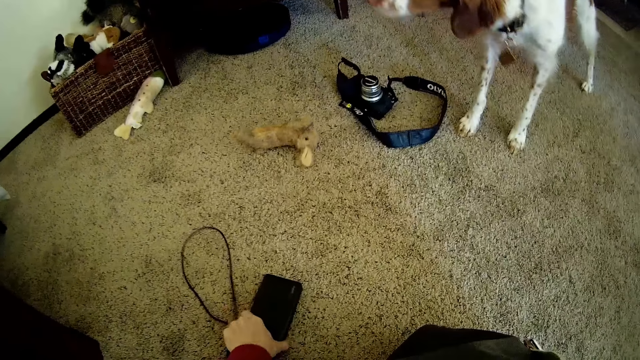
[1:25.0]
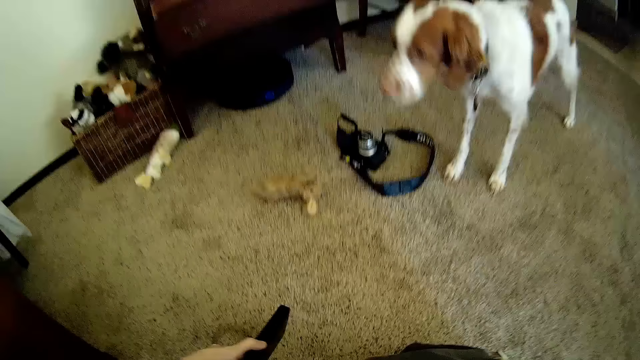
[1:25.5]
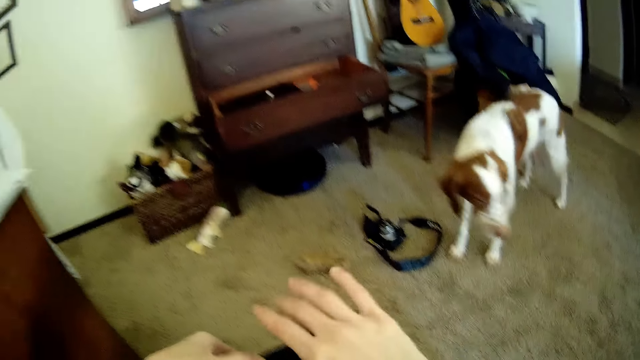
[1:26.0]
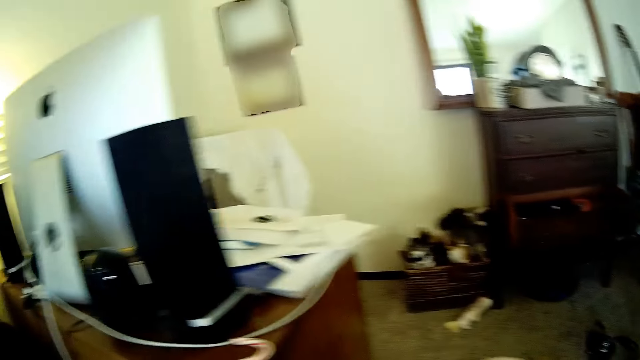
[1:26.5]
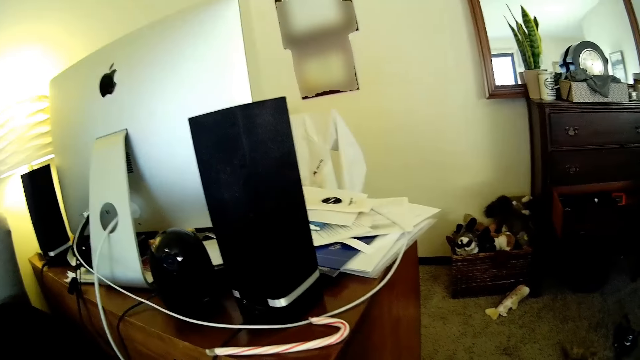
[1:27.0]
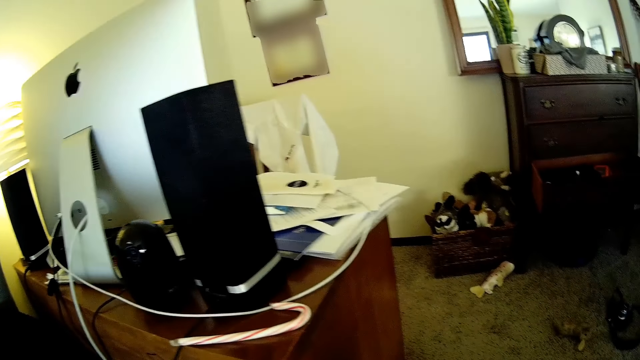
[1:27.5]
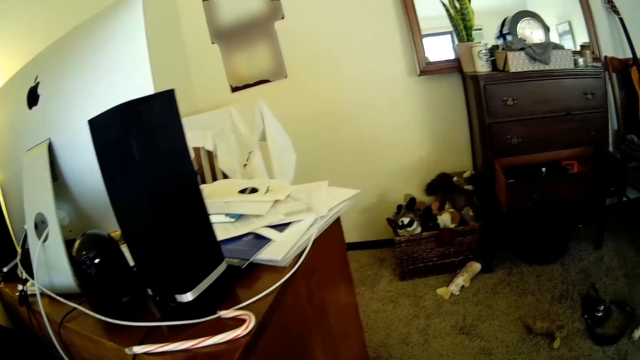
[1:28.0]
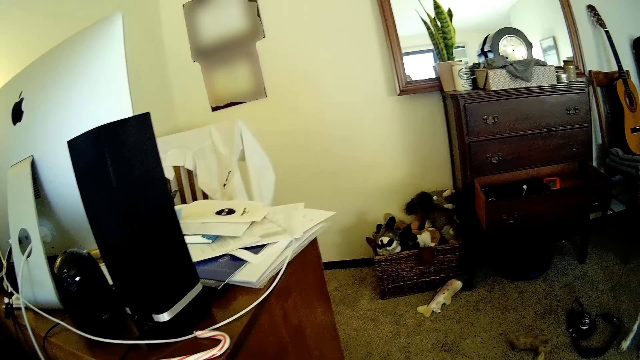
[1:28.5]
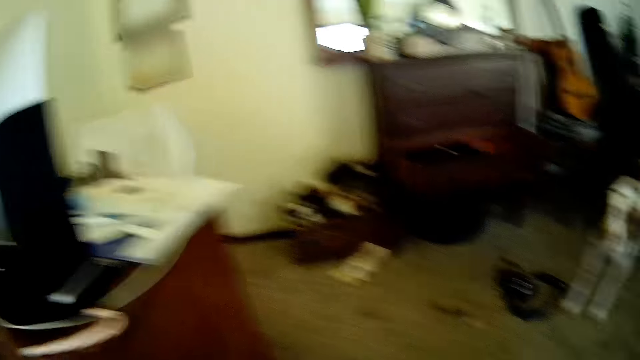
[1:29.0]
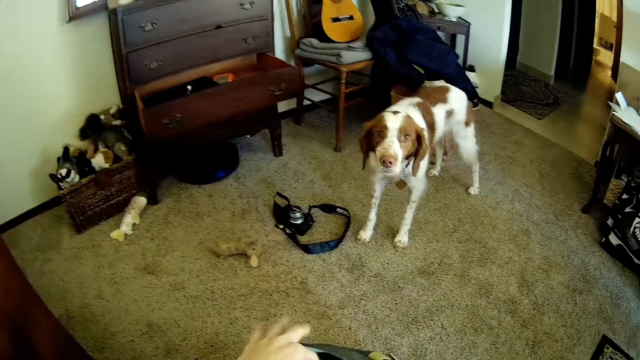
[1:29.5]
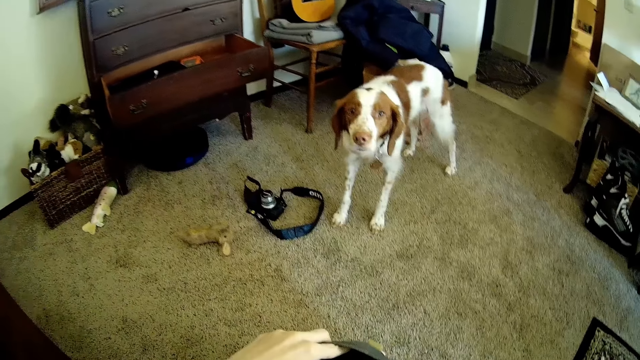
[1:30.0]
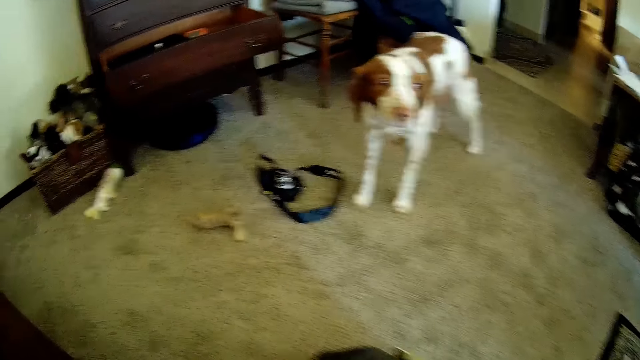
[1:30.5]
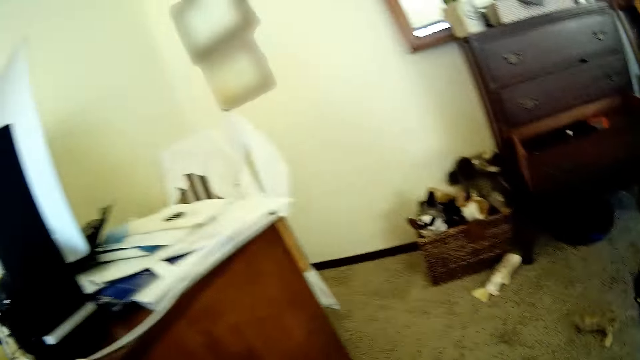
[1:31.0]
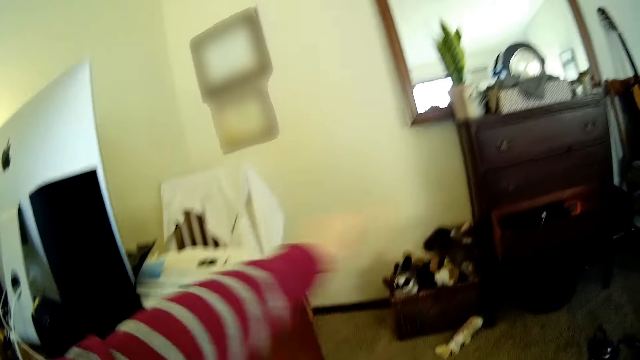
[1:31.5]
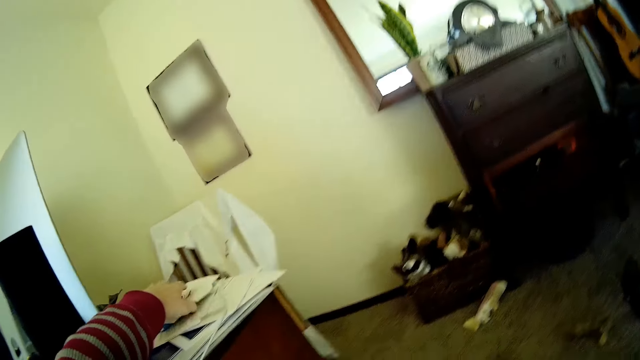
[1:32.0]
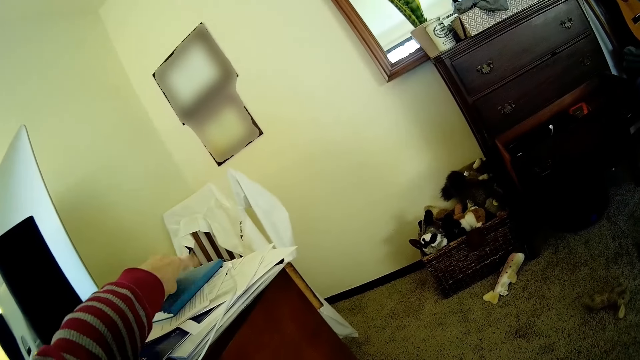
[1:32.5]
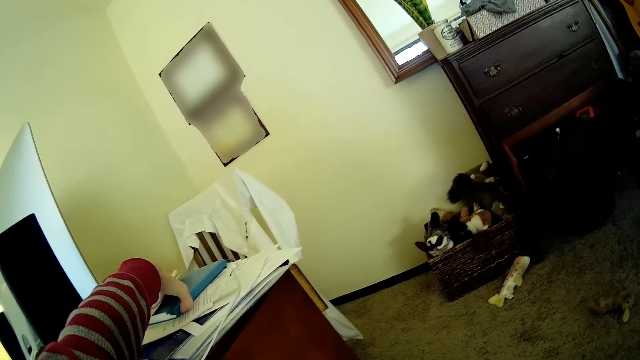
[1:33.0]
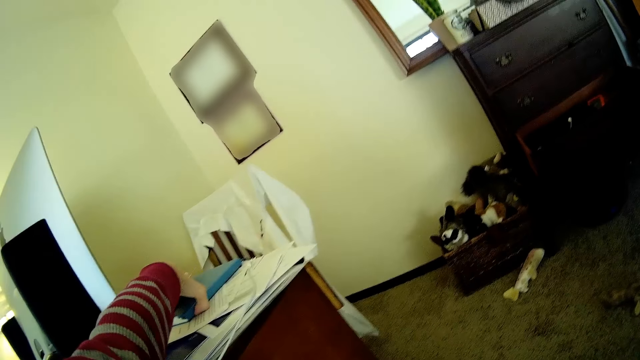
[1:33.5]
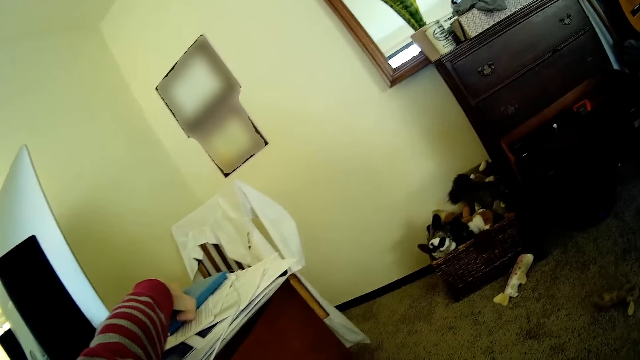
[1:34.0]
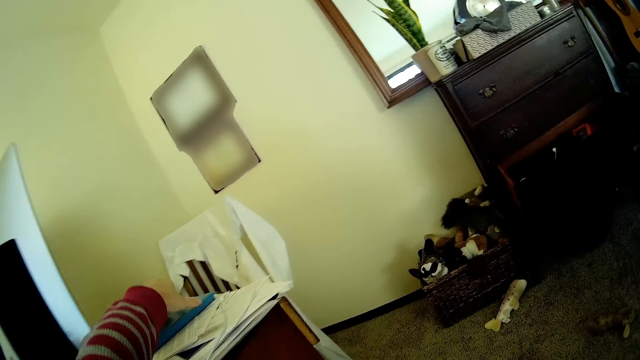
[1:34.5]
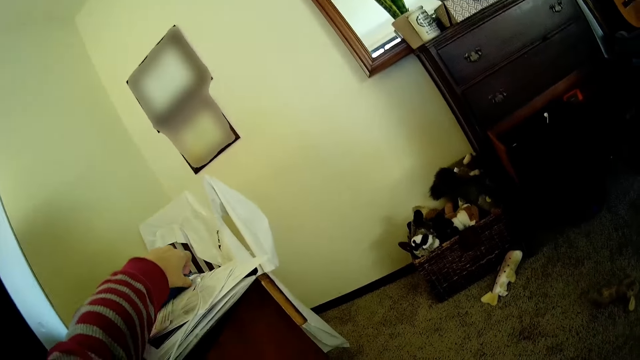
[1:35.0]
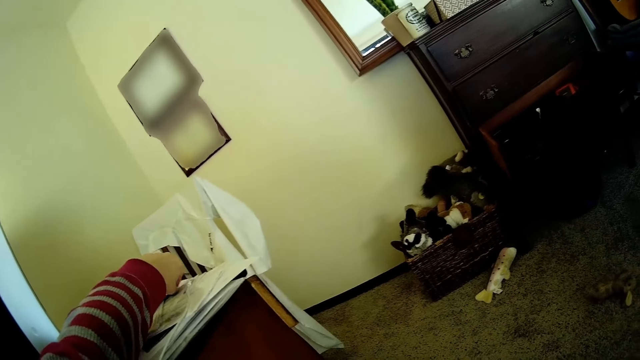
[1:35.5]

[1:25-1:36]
The camera wearer picks a power bank from the floor with her left hand. She holds the power bank with both hands. She puts the power bank in the backpack bag. She picks a book from the table with her left hand.

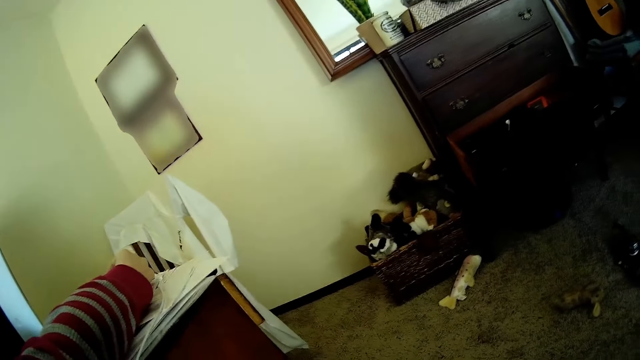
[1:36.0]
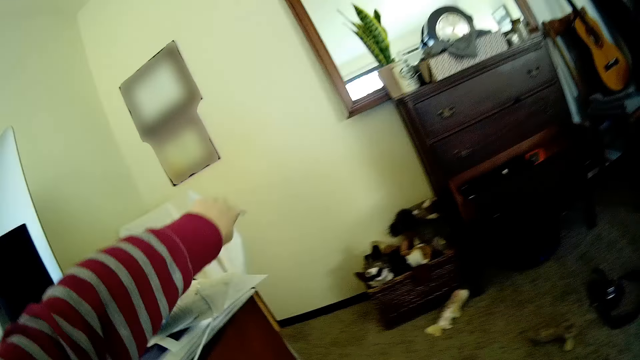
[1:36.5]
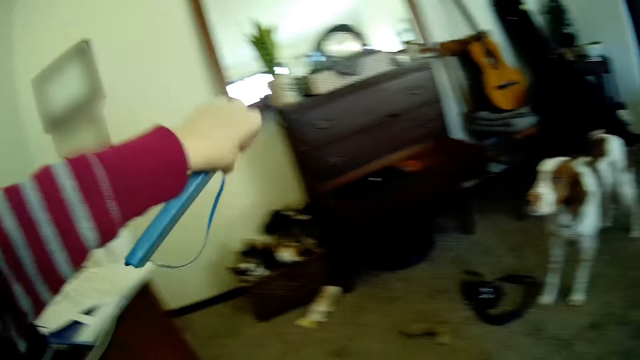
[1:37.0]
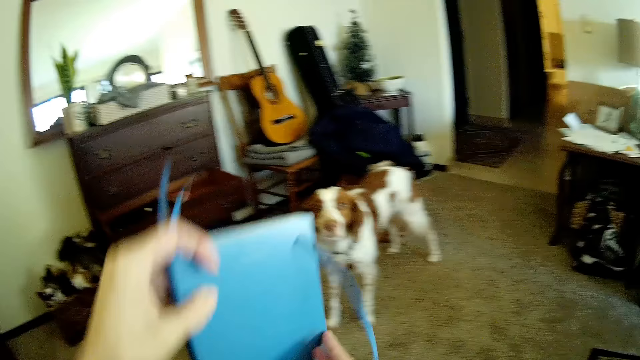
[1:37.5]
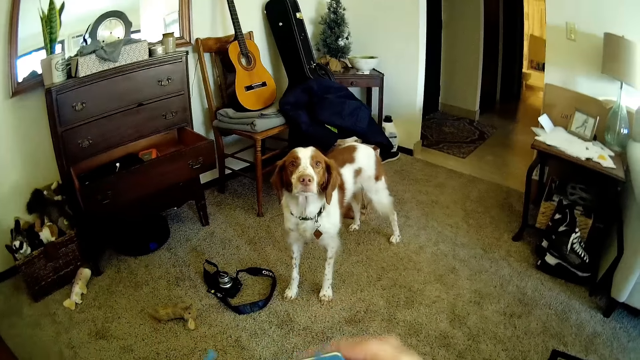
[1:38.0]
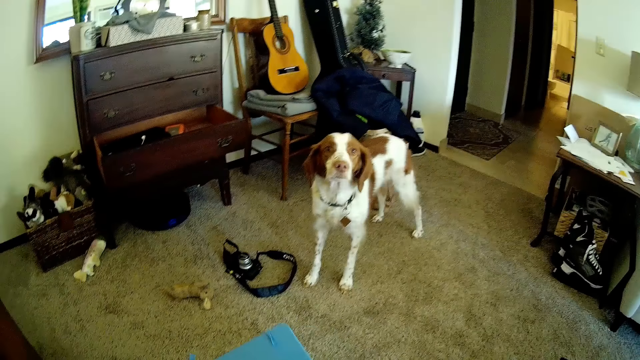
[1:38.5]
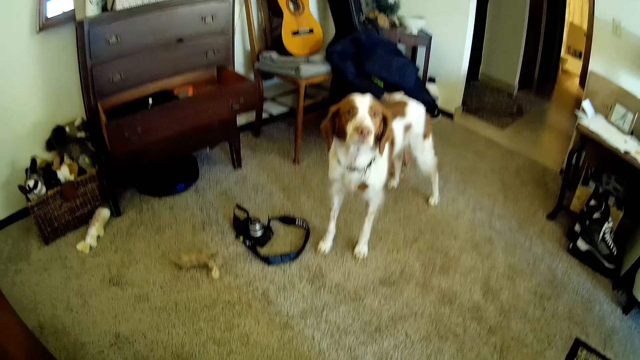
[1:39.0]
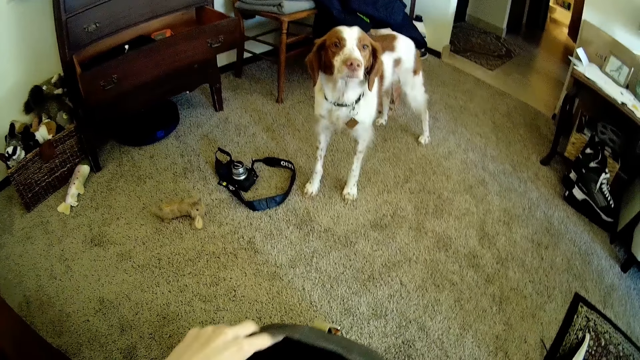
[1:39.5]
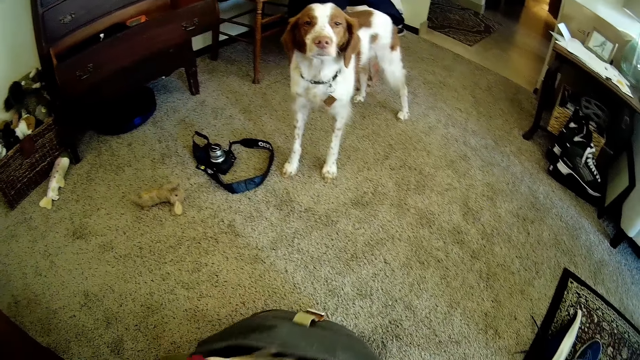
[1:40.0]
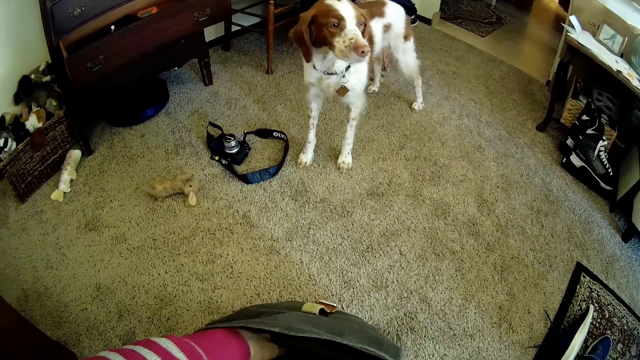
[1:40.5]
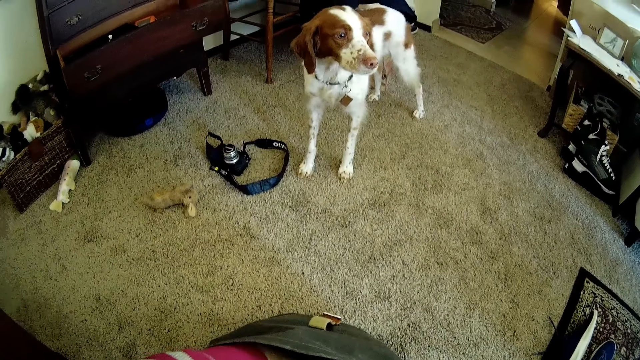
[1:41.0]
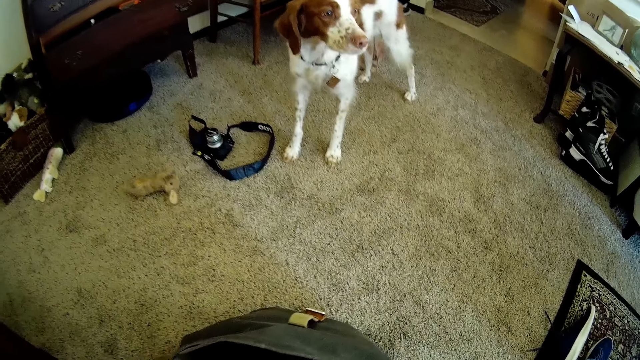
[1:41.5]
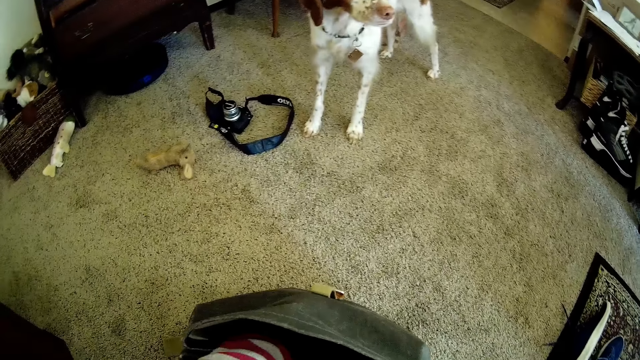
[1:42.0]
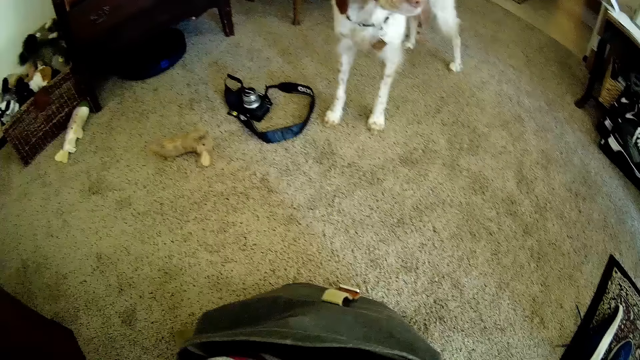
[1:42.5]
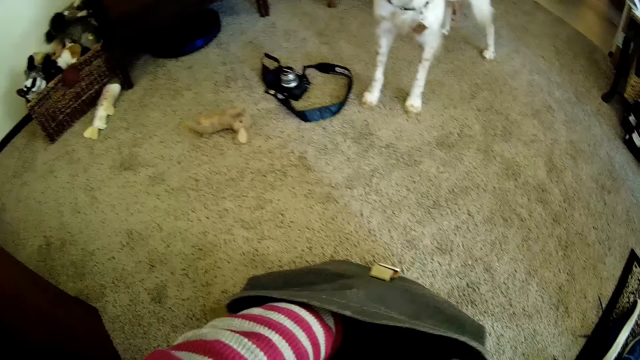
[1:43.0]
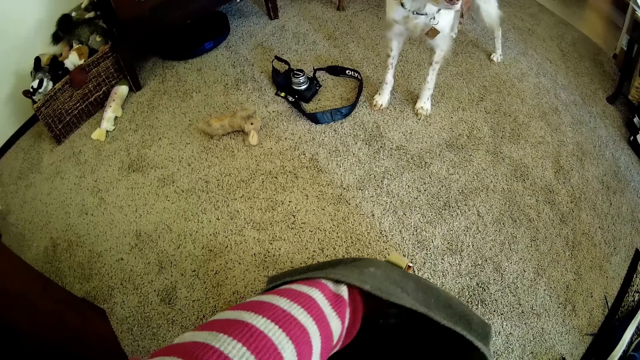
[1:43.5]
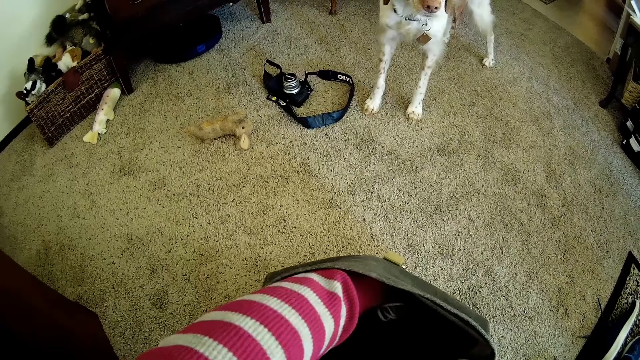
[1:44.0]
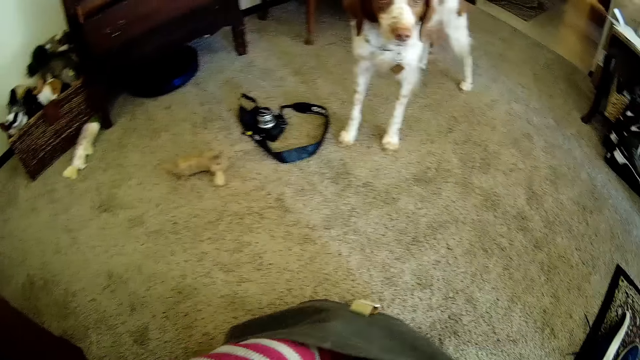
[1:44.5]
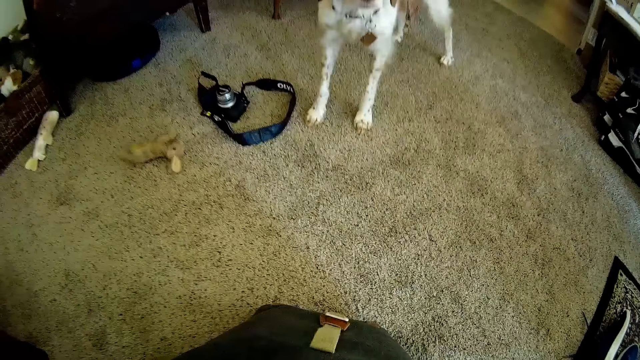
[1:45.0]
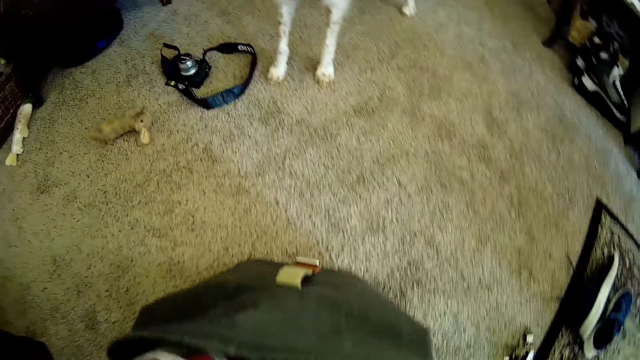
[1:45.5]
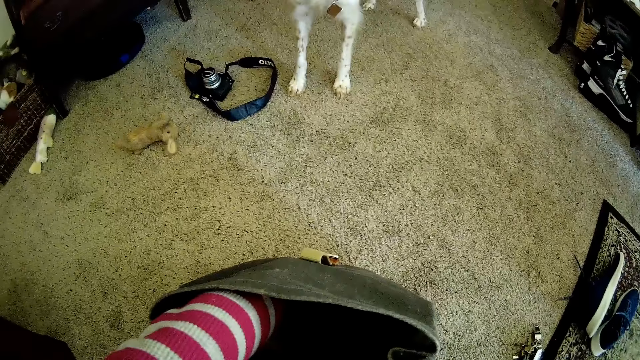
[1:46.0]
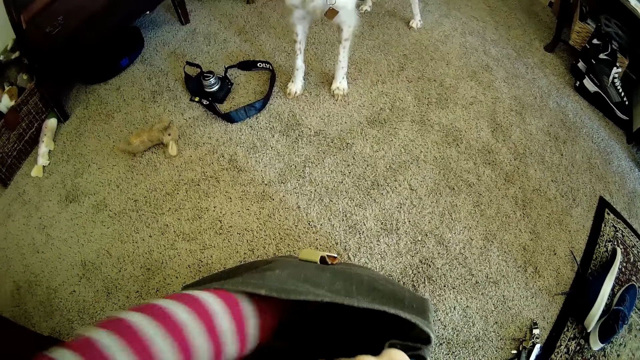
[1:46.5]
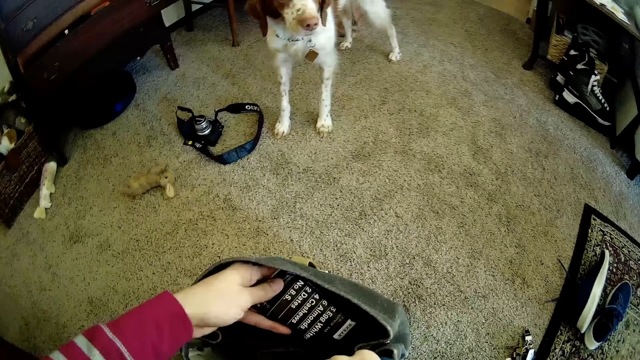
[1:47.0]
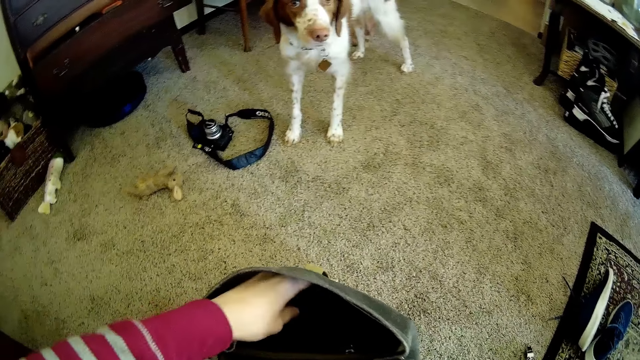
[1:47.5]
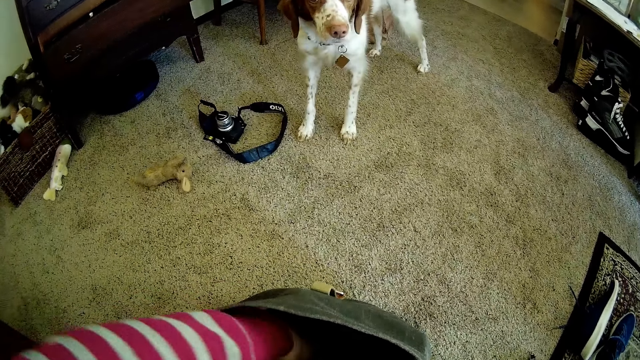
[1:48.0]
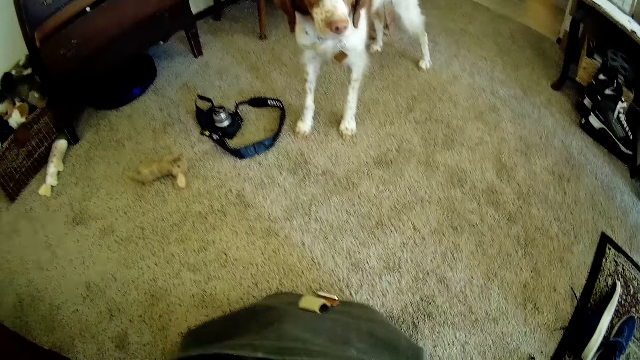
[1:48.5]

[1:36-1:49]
The camera wearer holds the book with both hands. She drops the book into the bag. She removes a paper or book from the bag with her left hand. She drops the paper into the bag with her left hand.
